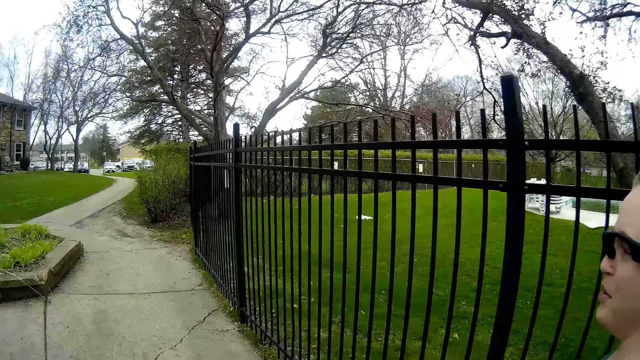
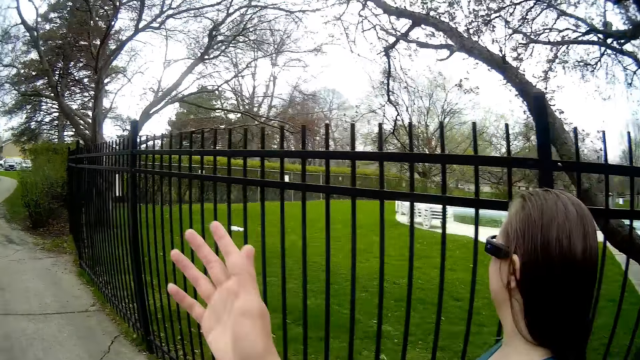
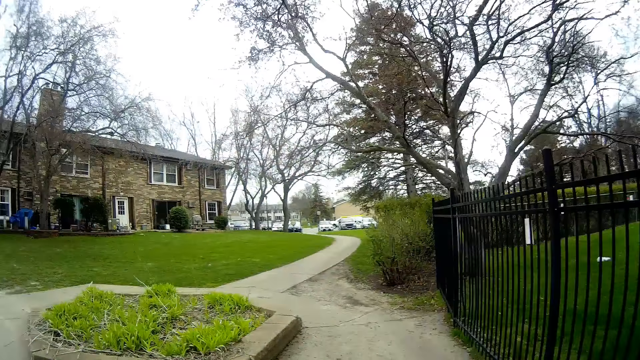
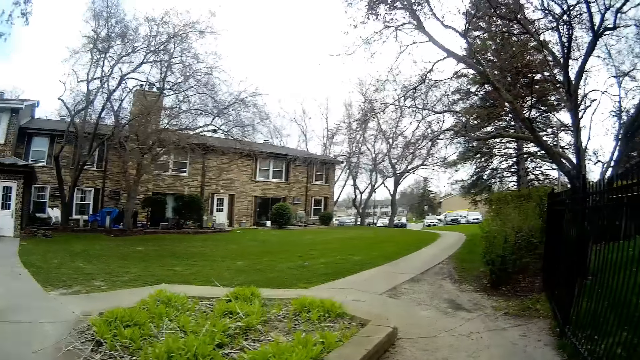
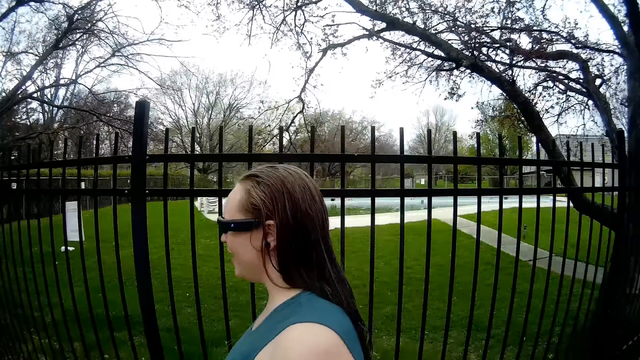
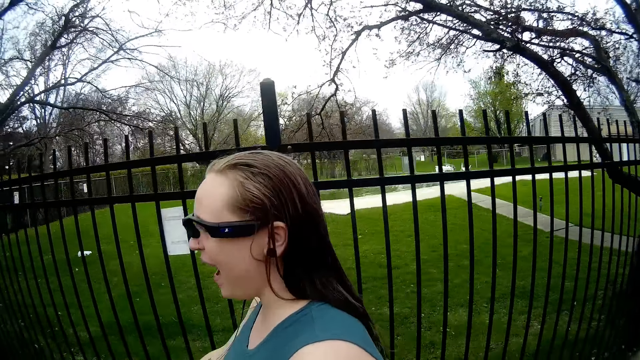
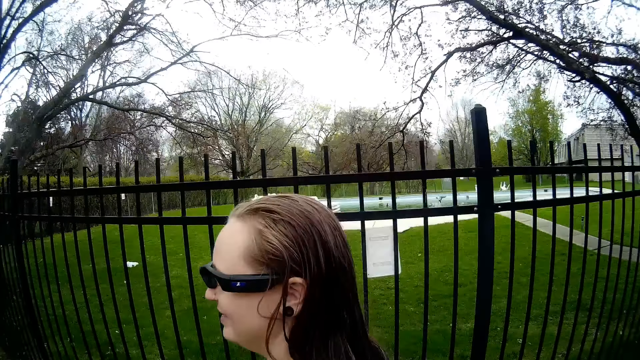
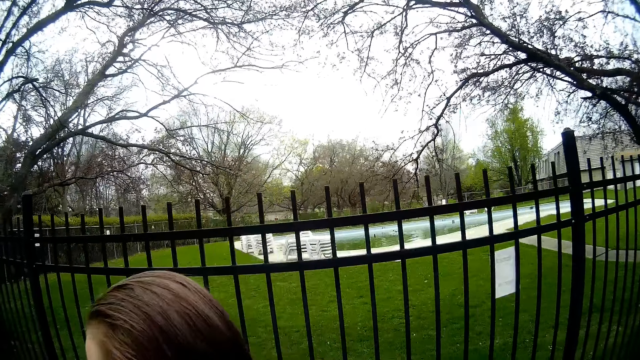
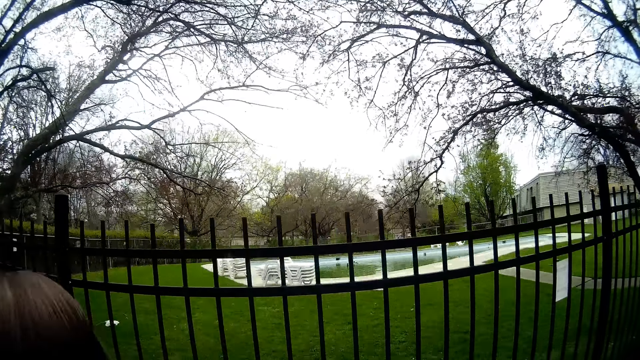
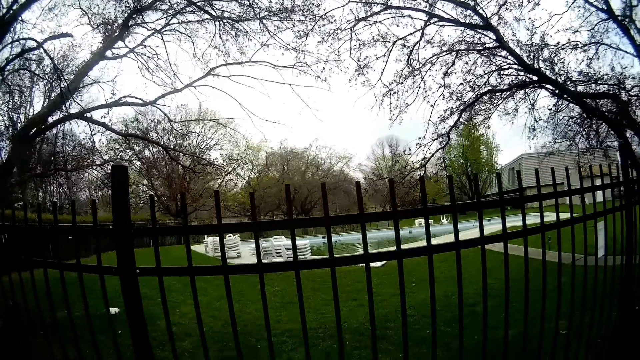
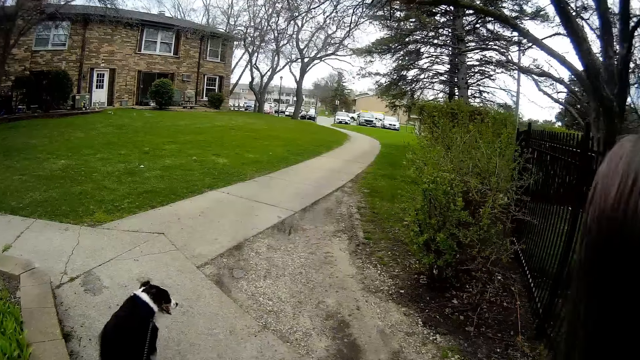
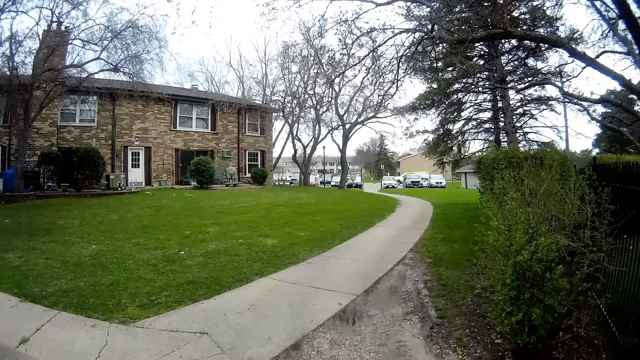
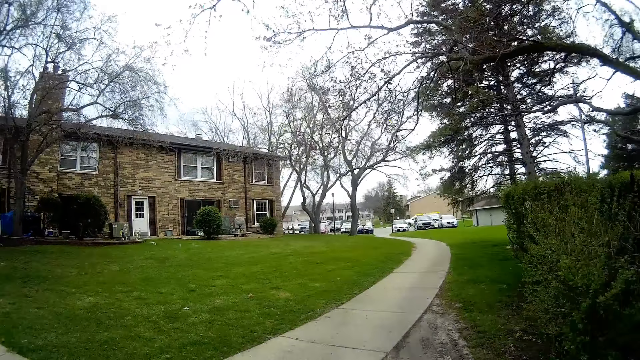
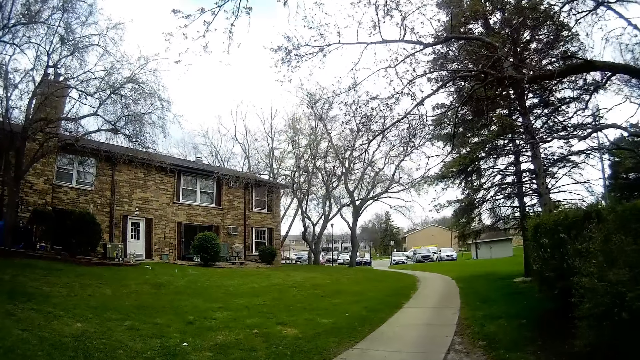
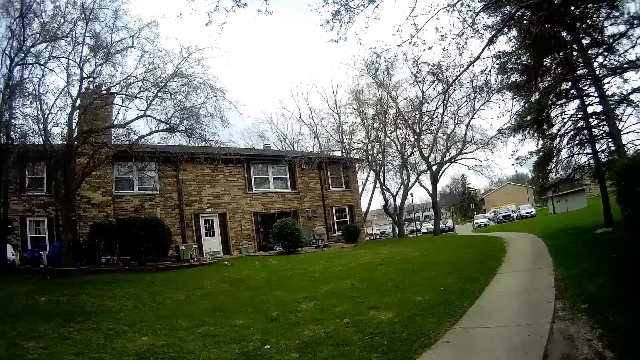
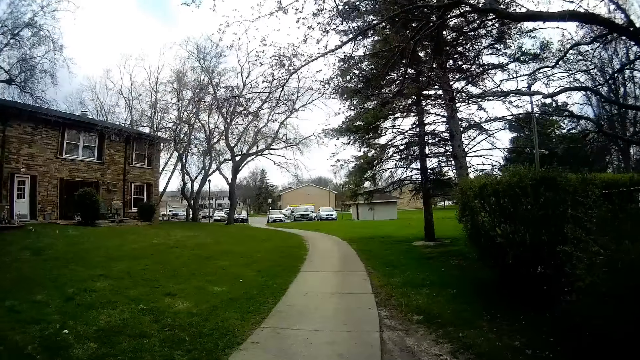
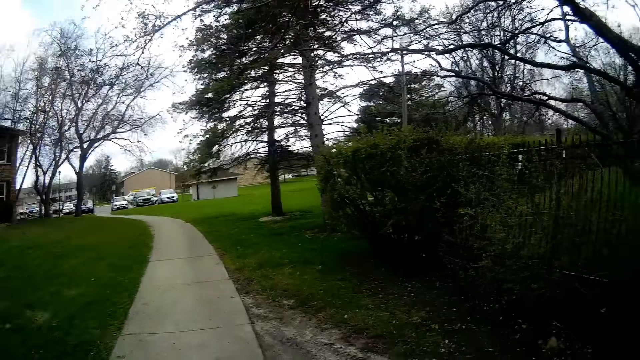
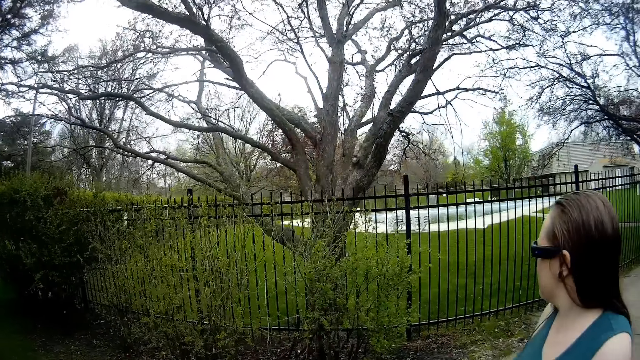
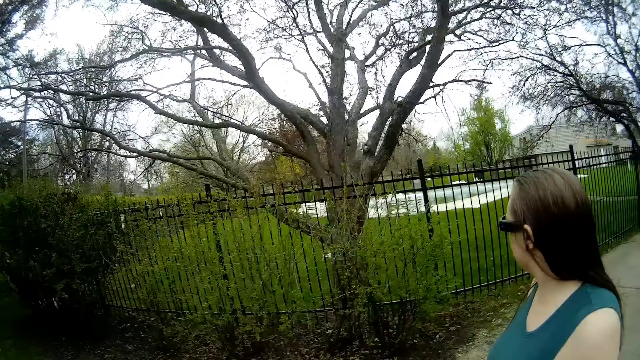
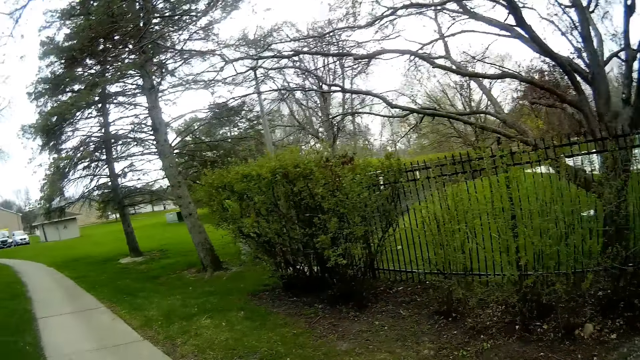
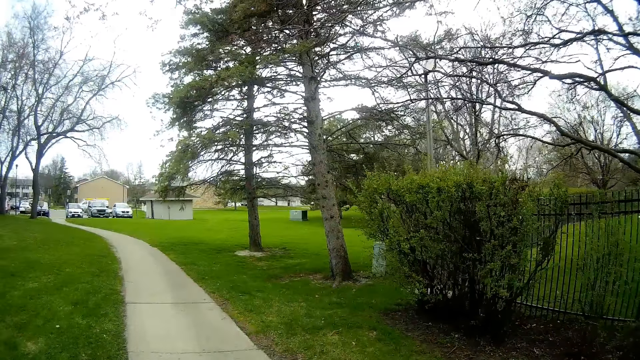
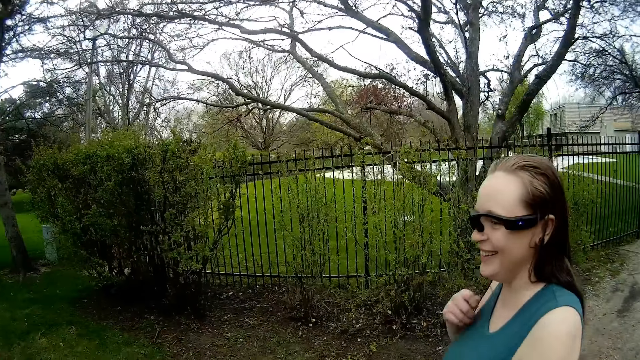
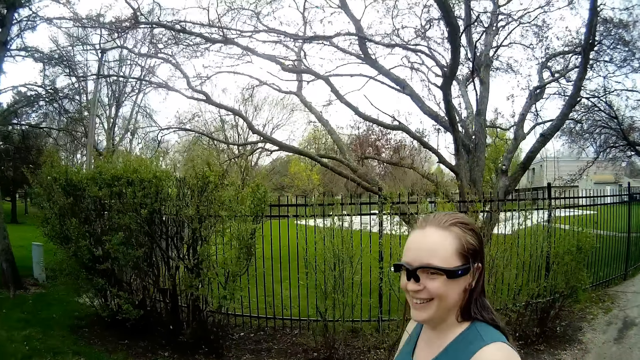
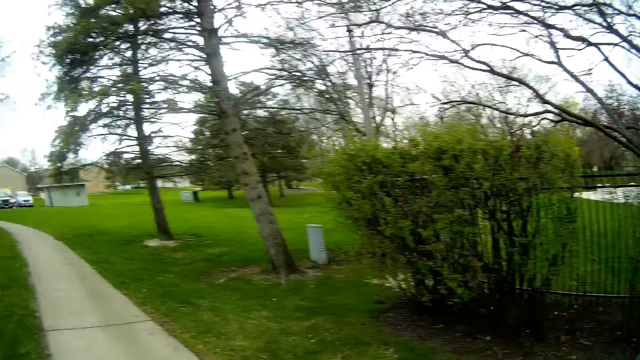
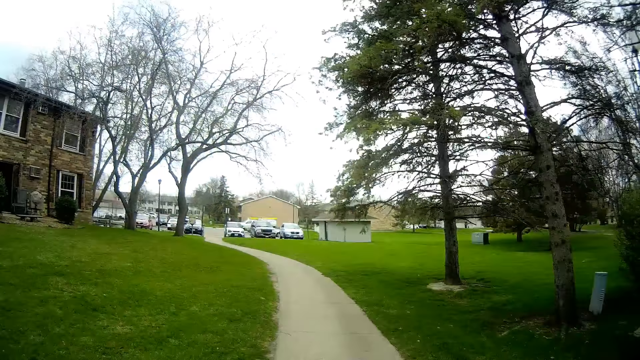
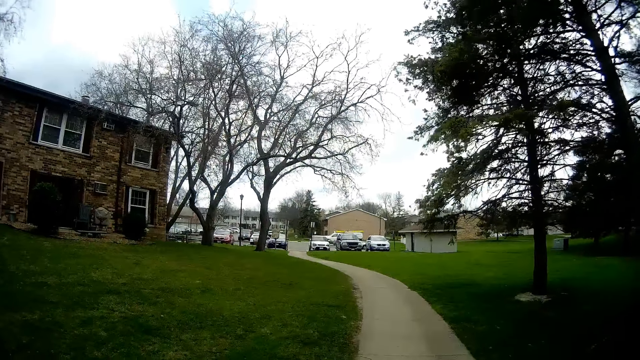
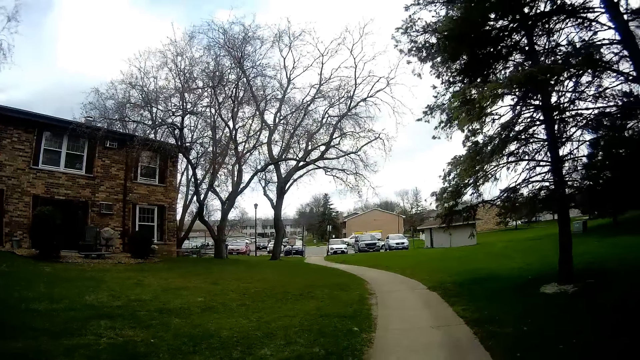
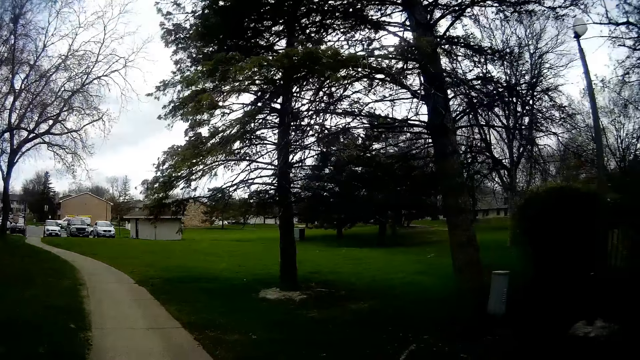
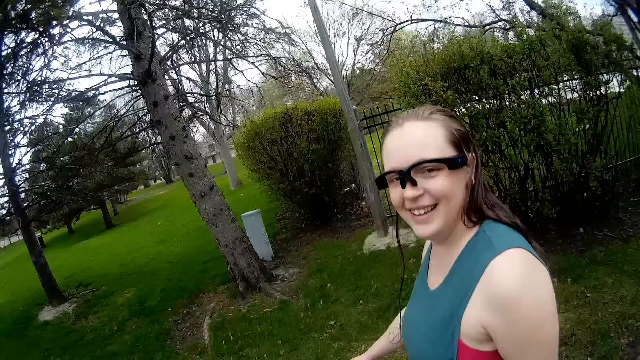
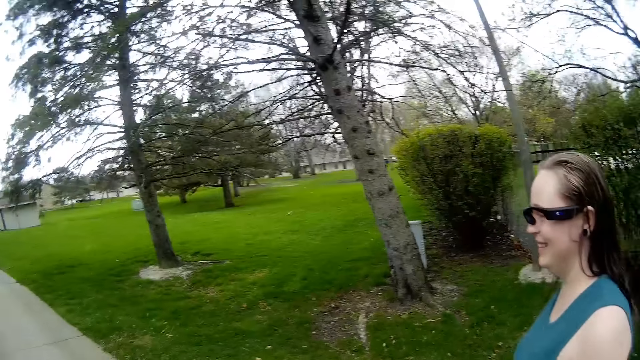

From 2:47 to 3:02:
The camera wearer points around with his right hand.

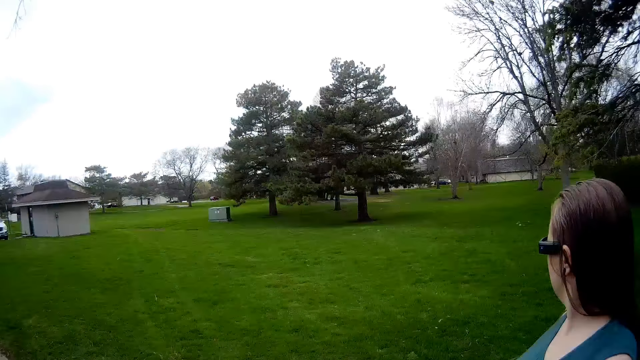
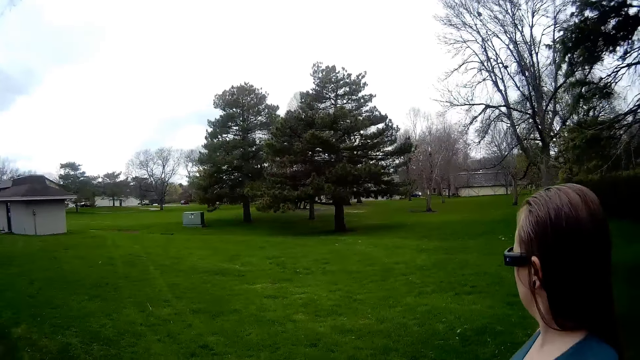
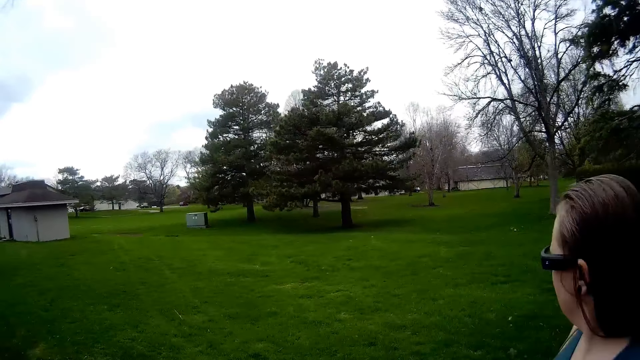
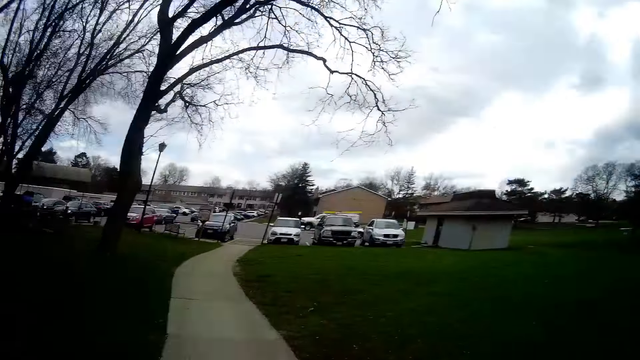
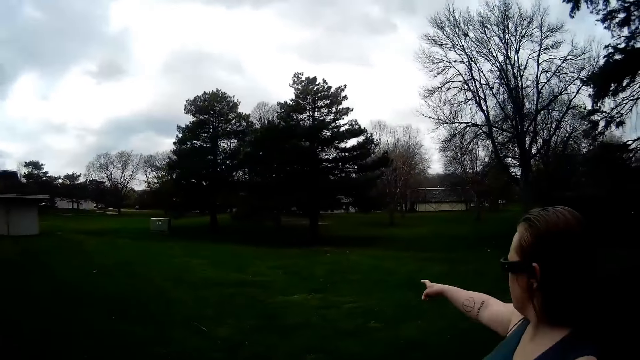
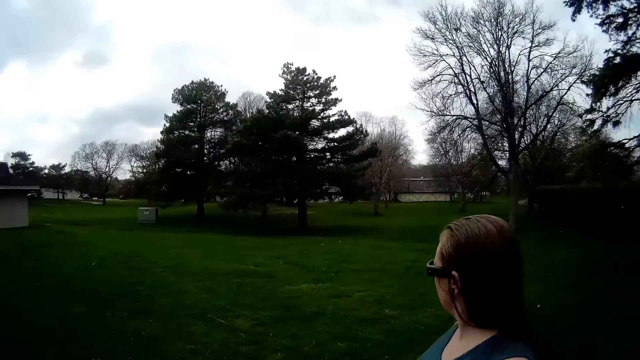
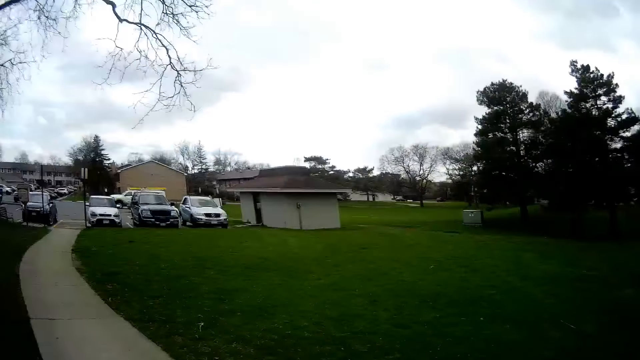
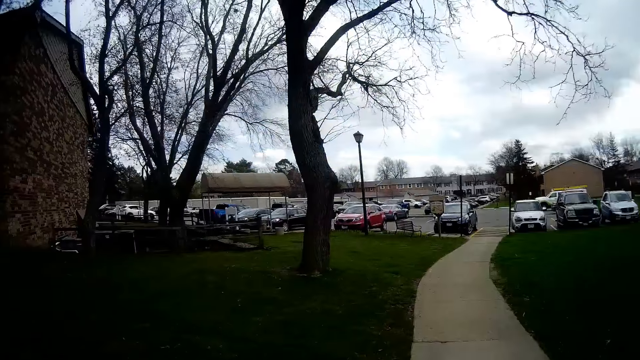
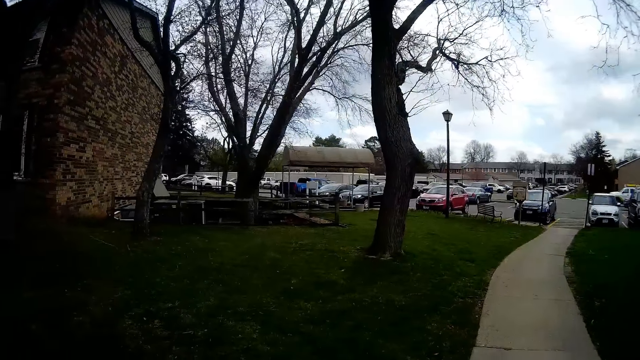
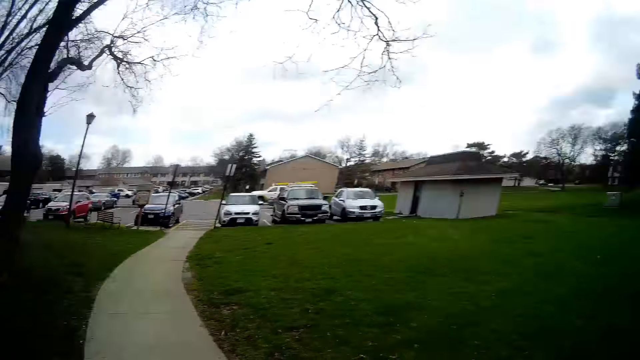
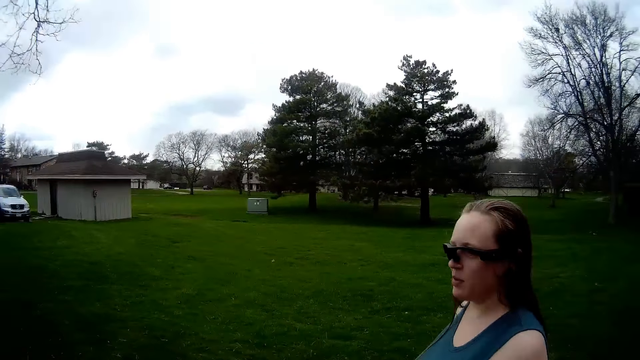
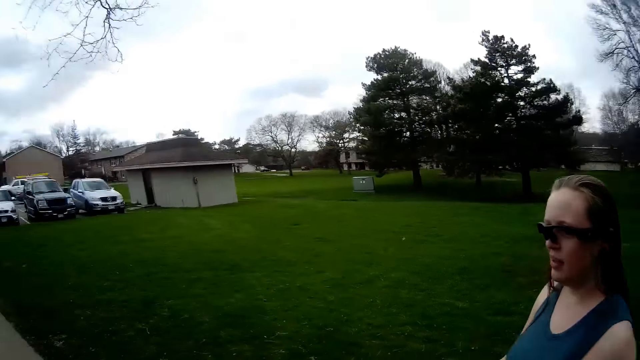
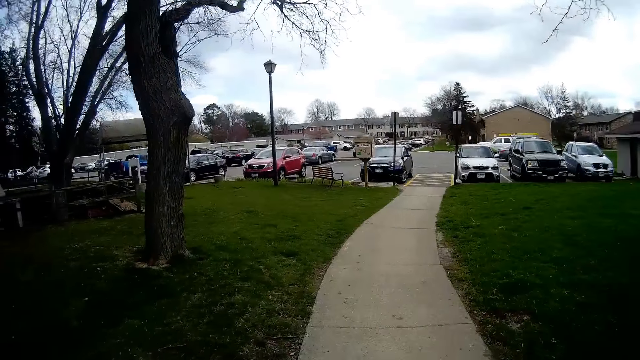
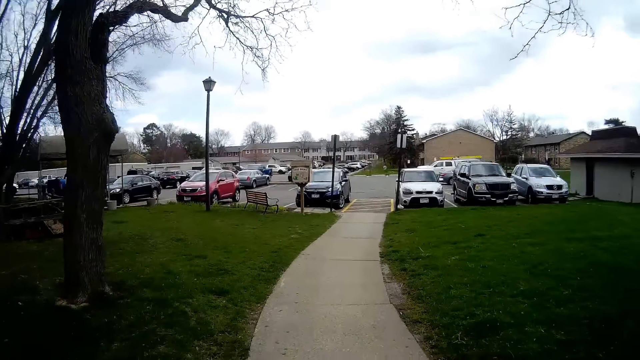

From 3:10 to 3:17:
The woman points her right hand.
